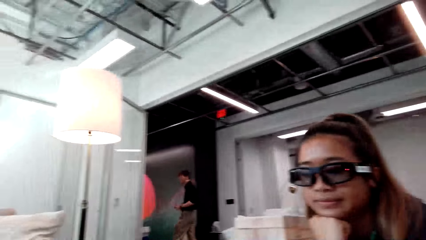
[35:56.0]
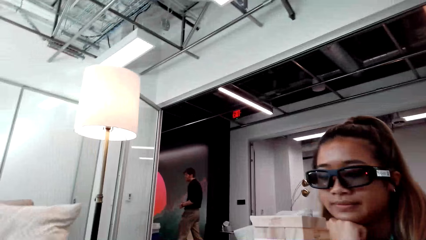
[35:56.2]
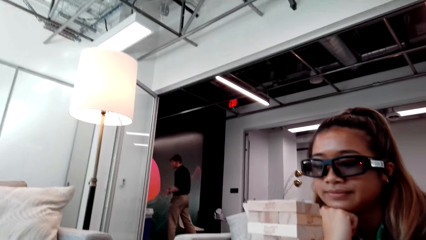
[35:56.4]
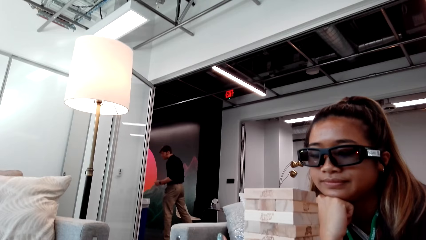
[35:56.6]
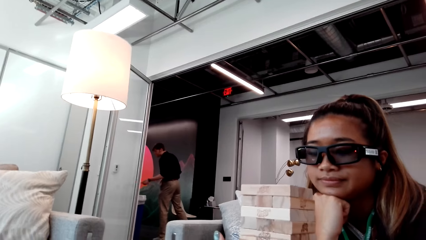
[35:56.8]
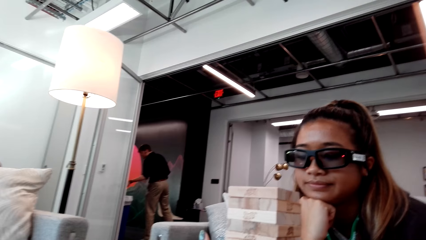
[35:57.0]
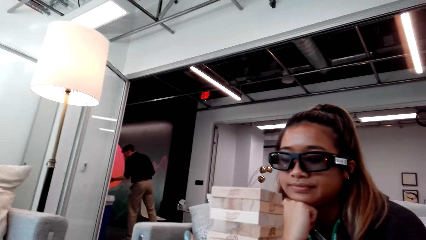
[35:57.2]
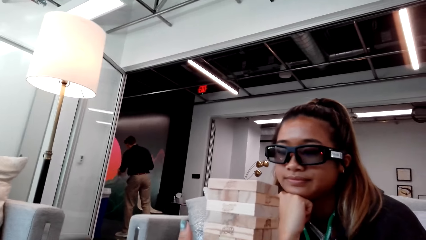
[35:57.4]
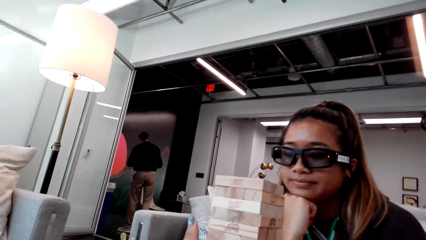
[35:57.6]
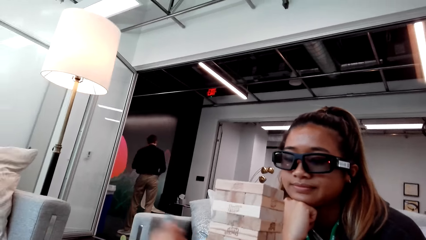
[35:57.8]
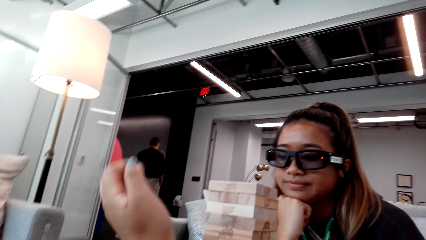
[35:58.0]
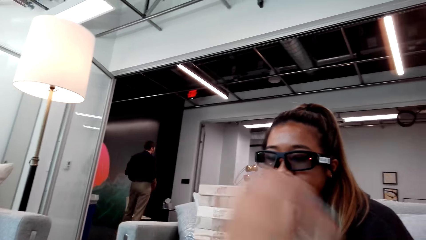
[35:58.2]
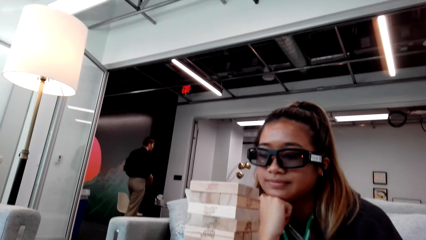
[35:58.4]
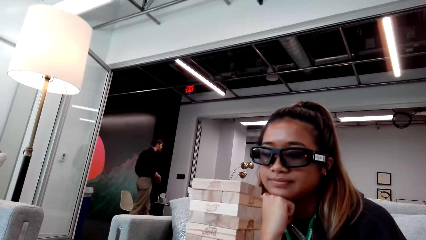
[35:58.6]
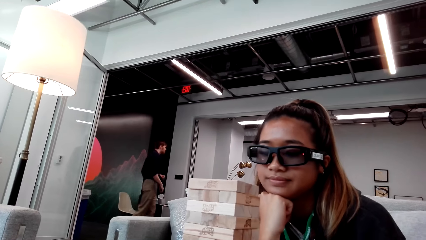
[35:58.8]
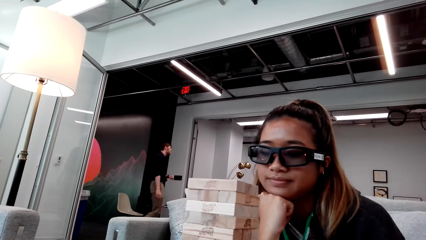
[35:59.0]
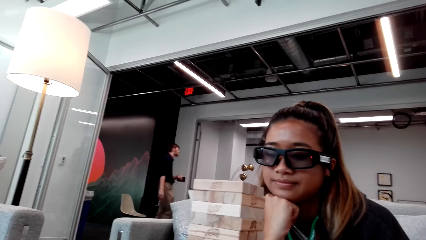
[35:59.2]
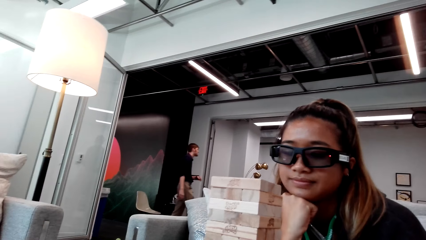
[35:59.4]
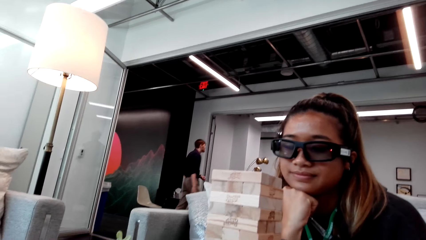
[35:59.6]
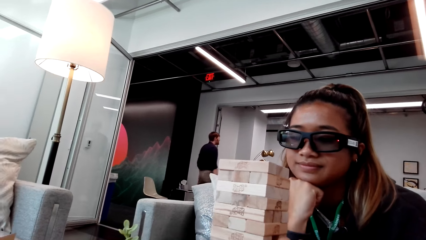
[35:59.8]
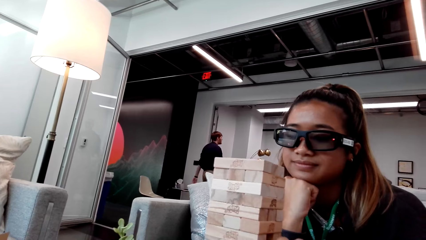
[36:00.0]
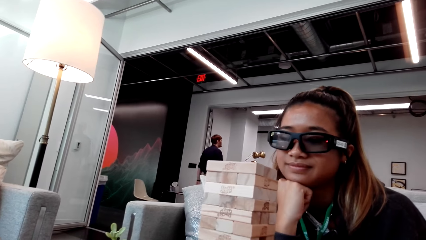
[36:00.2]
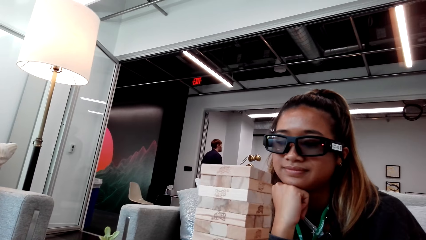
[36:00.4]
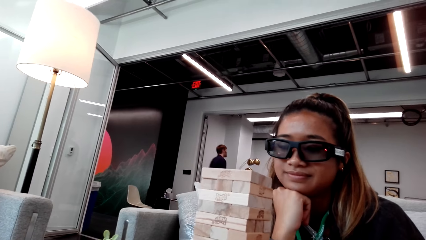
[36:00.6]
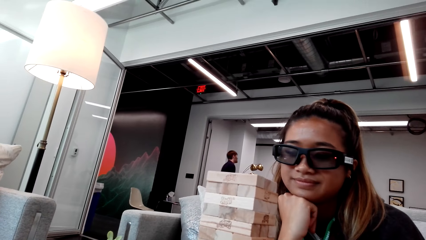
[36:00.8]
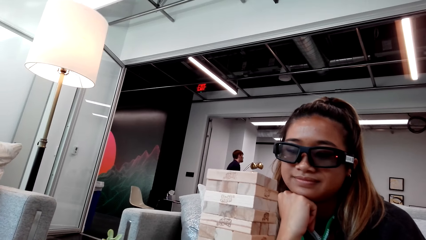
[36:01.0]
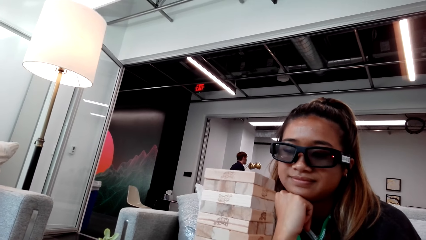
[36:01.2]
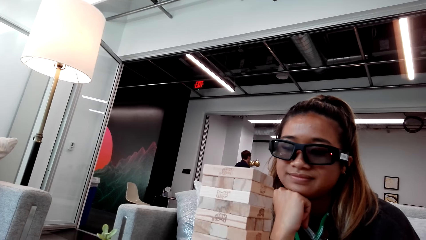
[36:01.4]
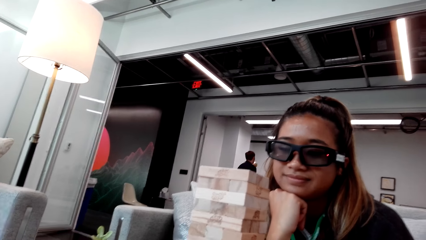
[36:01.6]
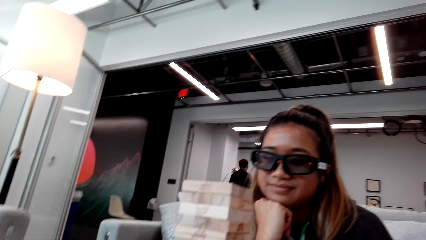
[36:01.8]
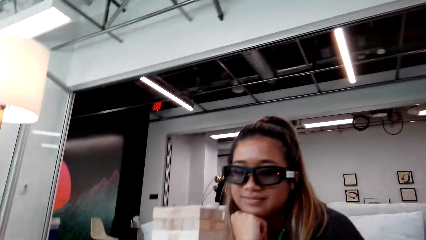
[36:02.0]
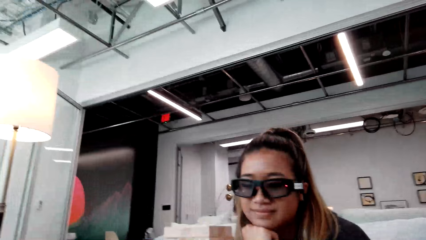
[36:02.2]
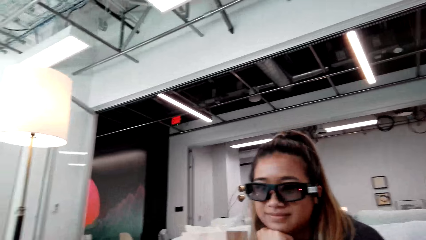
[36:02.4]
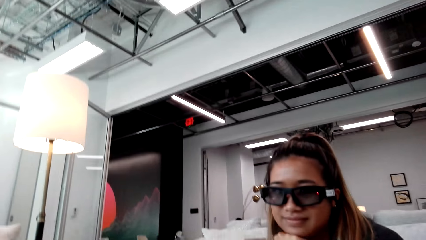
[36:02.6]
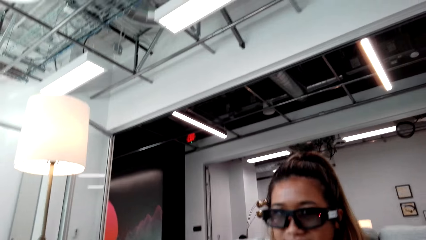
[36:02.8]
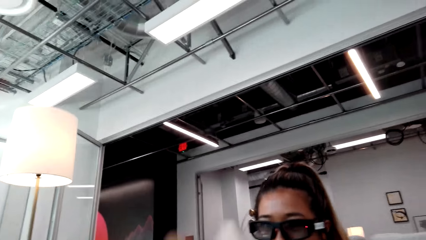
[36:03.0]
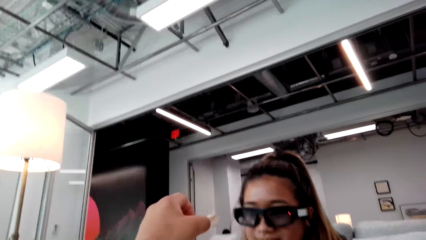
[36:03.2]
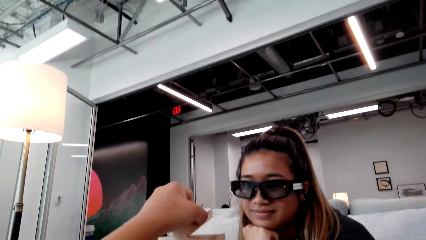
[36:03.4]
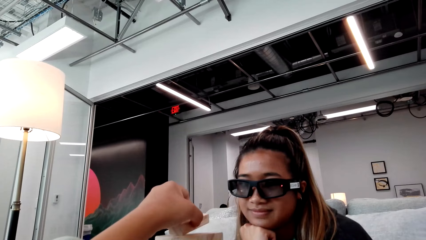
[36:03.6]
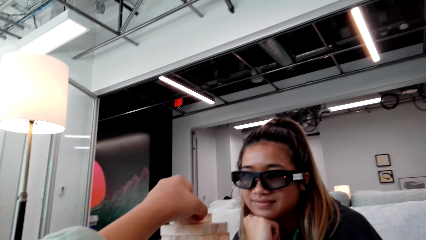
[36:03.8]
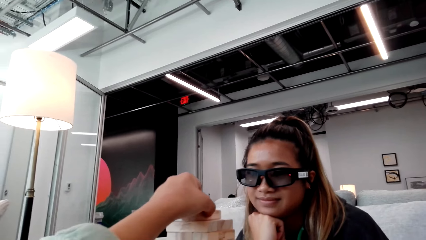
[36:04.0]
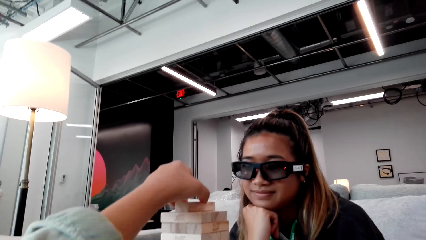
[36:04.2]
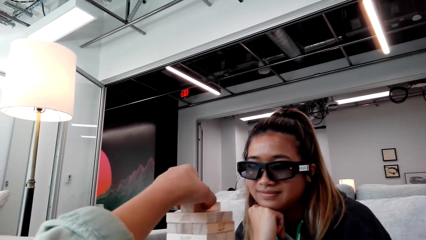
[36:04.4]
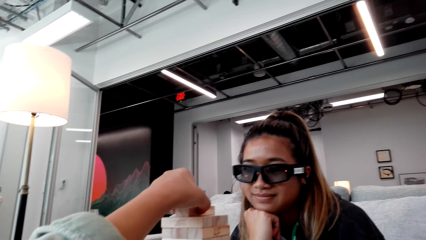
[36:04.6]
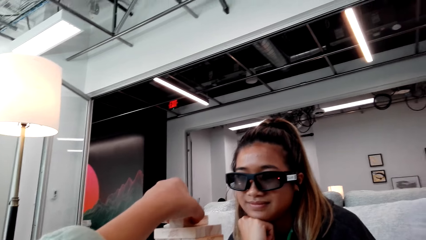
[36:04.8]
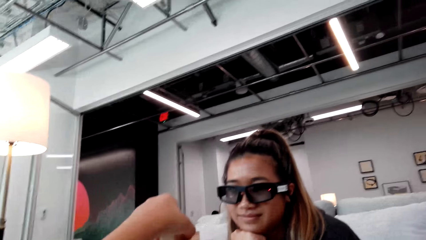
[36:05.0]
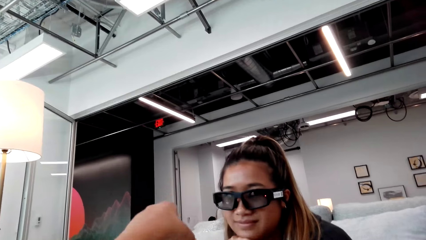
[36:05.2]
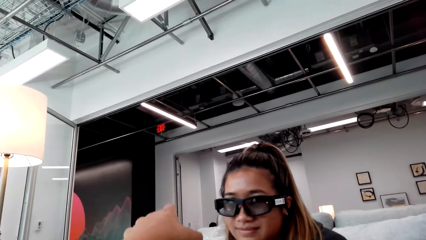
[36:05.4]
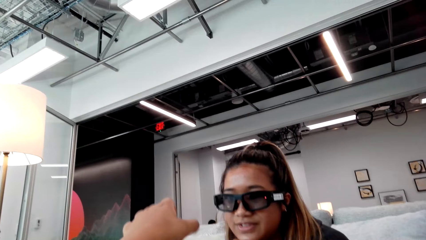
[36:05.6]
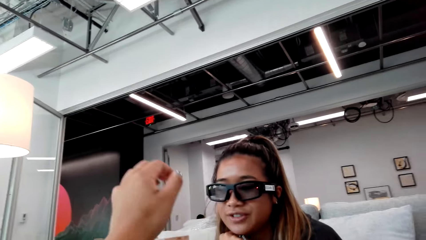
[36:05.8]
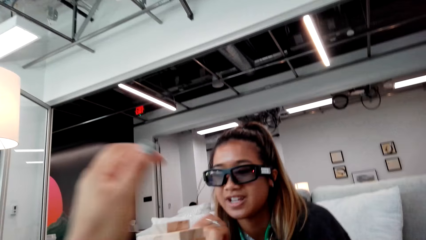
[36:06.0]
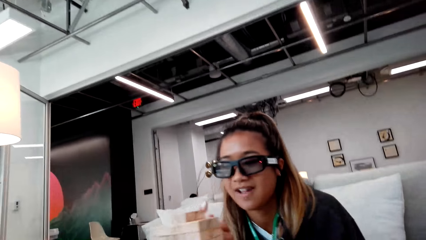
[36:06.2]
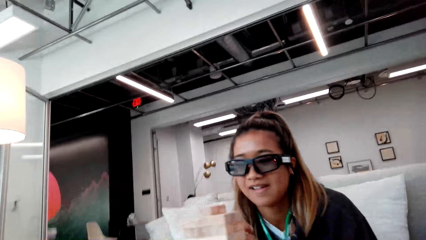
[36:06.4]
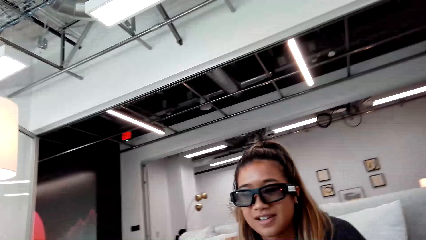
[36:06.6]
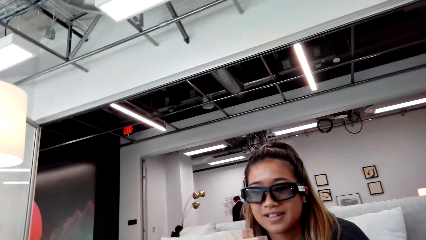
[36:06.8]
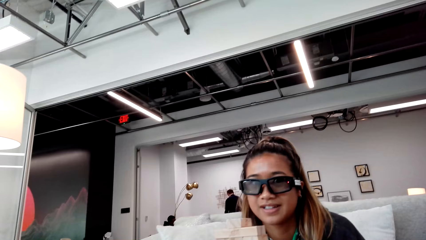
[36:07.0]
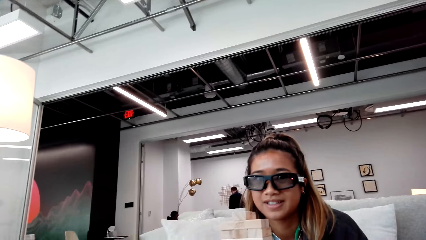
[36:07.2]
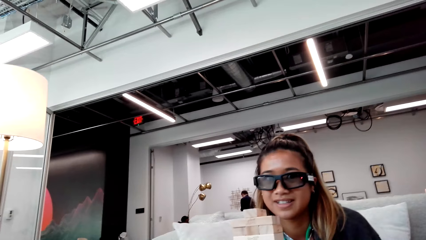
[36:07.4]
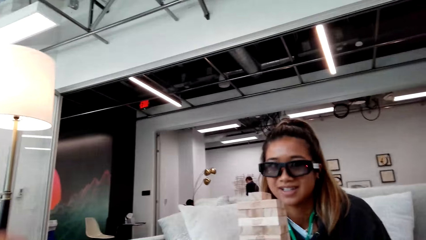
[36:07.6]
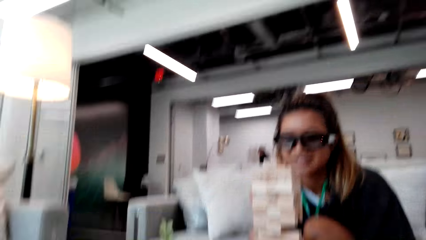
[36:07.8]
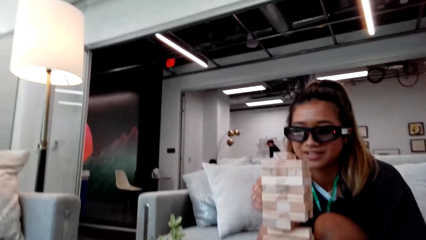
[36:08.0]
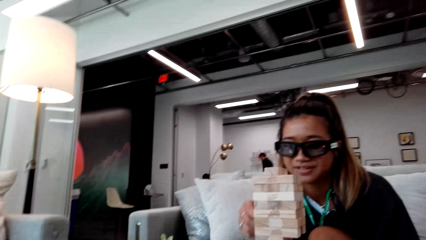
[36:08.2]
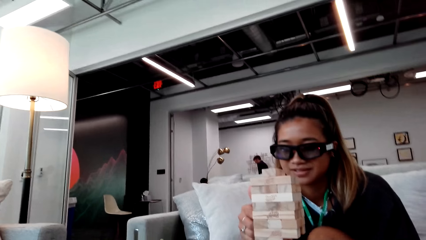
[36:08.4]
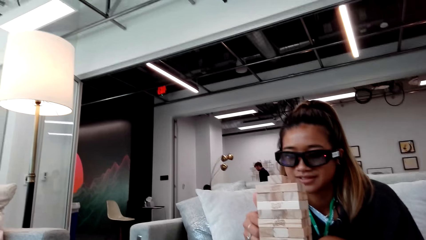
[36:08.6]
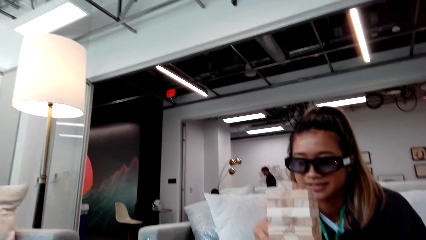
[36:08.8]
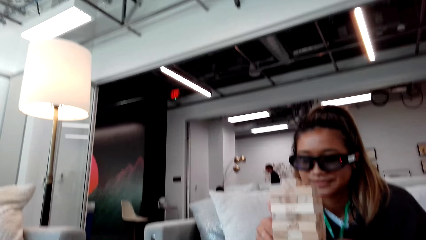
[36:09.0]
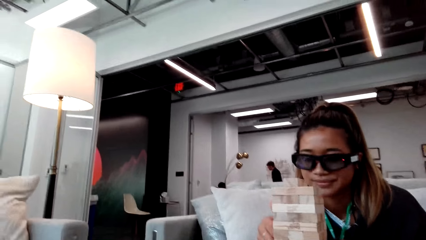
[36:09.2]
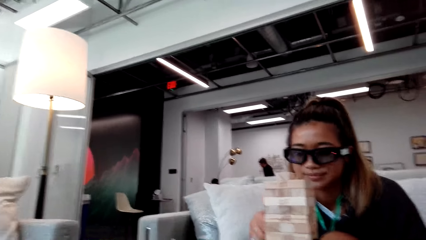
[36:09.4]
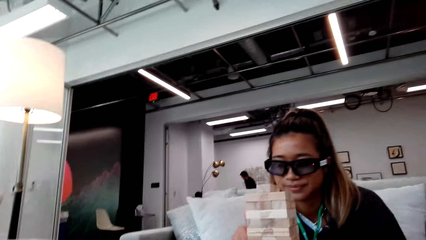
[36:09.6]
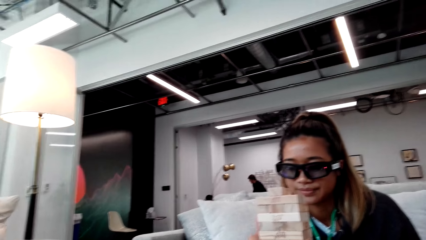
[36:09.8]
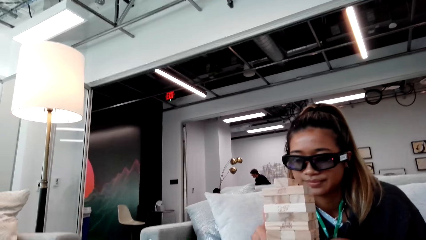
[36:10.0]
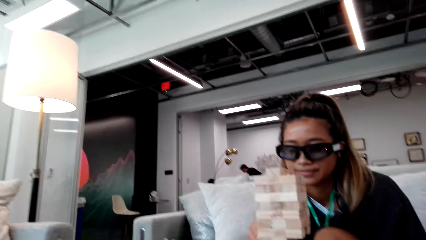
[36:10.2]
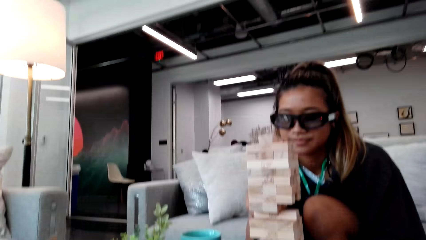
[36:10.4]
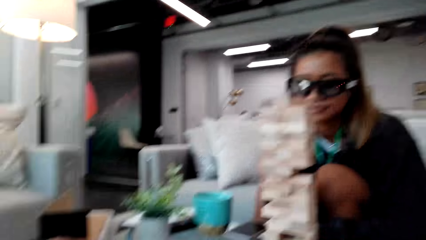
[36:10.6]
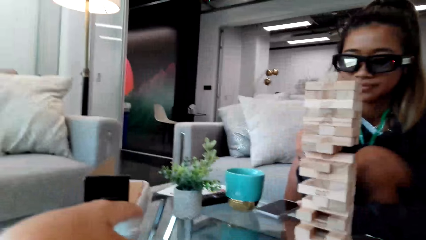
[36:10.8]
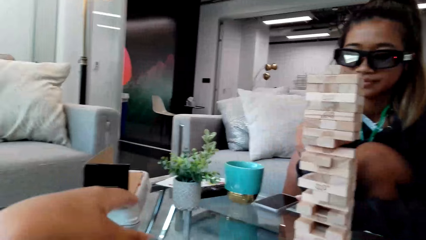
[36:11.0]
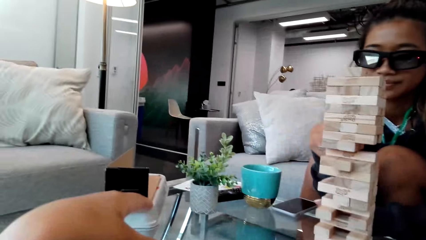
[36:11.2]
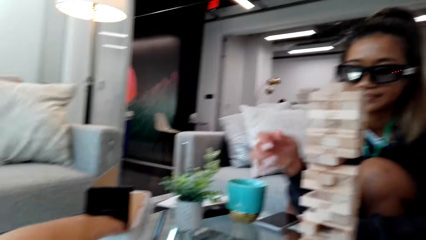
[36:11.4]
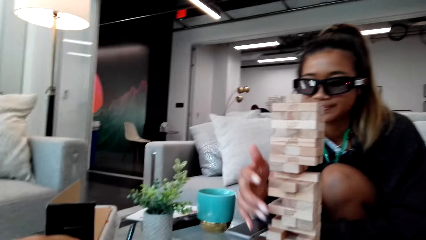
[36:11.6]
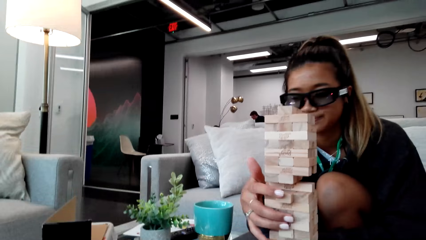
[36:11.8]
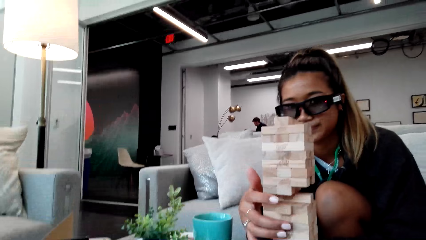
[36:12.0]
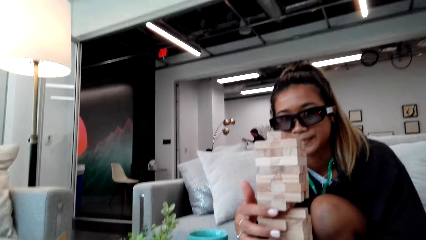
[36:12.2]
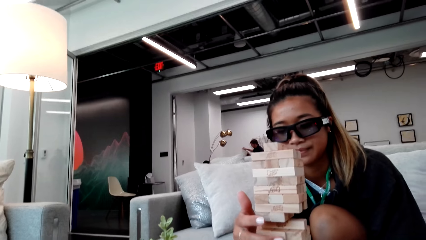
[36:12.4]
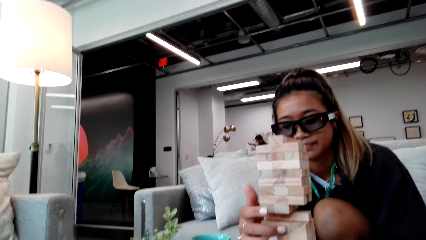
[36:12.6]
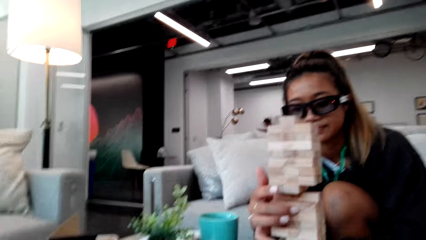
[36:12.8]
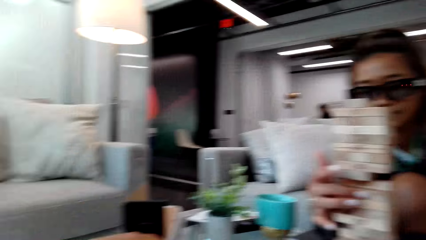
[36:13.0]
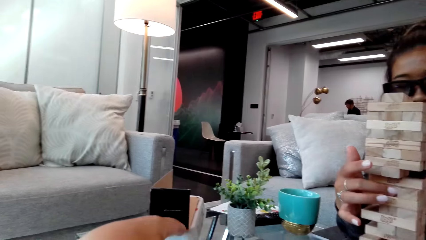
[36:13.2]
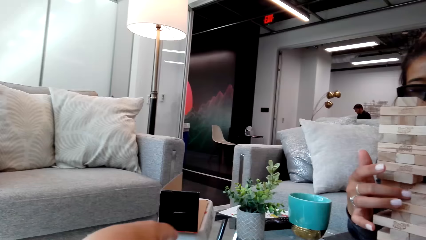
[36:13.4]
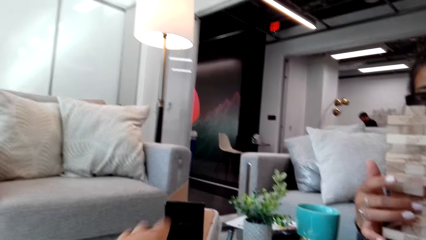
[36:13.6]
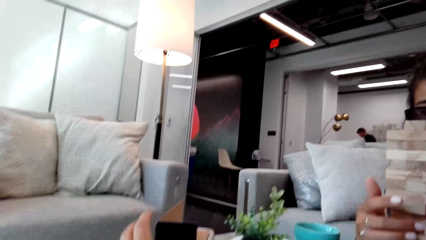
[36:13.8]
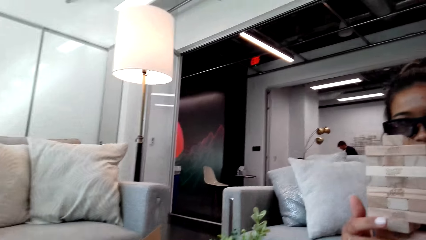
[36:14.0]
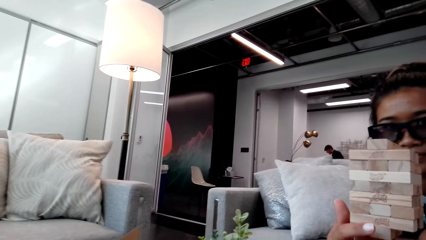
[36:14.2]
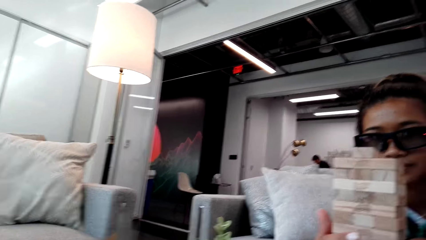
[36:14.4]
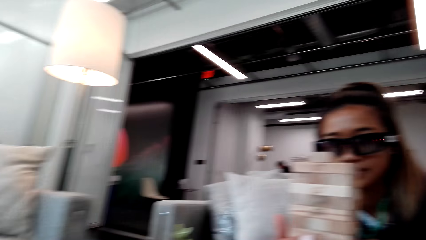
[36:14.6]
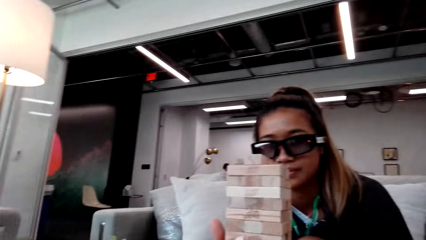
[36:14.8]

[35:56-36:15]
The camera wearer puts a brick on the wood block. They talk to a lady. The lady bends in the room.
